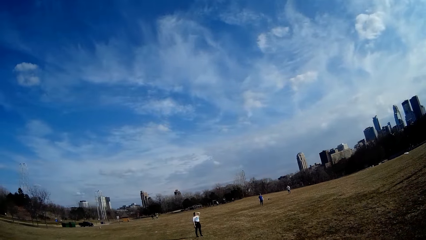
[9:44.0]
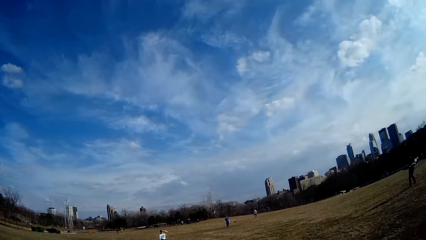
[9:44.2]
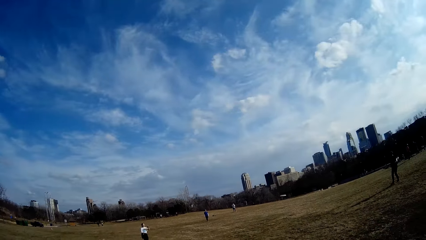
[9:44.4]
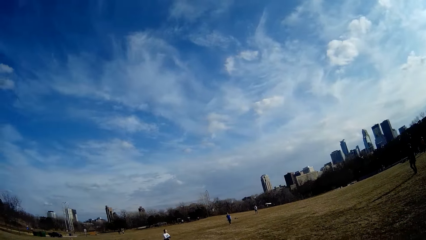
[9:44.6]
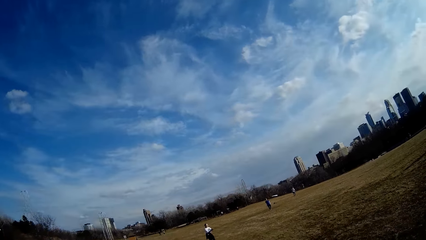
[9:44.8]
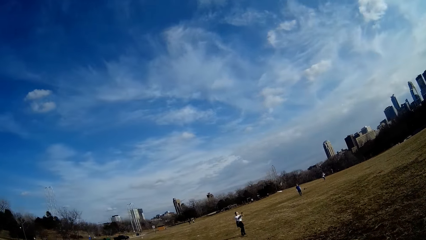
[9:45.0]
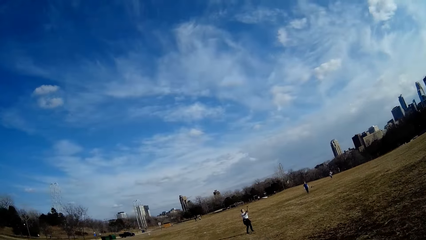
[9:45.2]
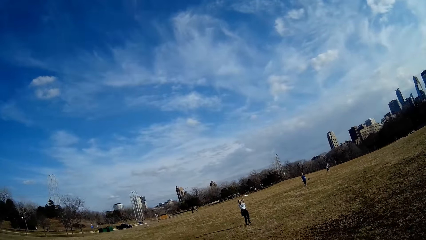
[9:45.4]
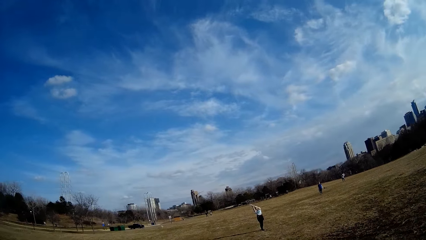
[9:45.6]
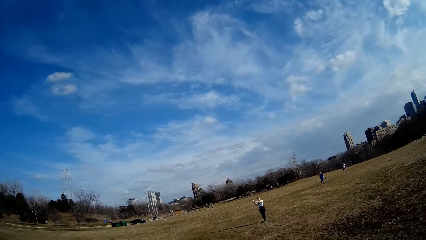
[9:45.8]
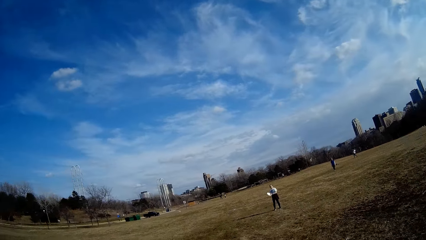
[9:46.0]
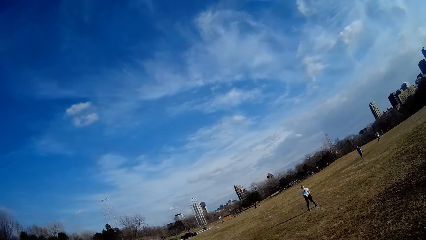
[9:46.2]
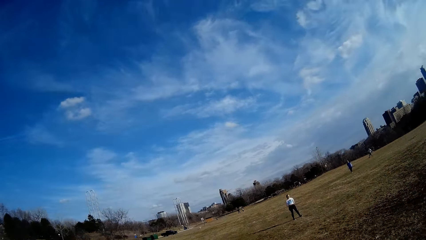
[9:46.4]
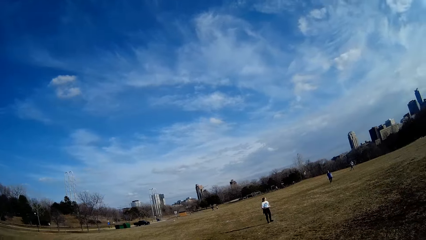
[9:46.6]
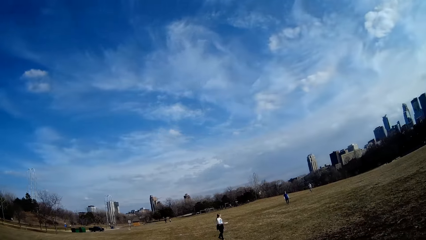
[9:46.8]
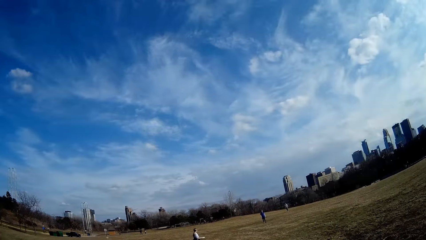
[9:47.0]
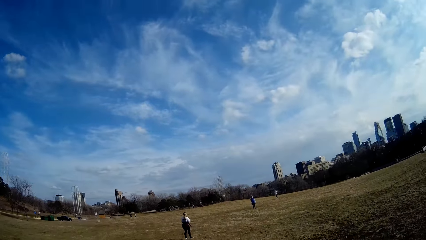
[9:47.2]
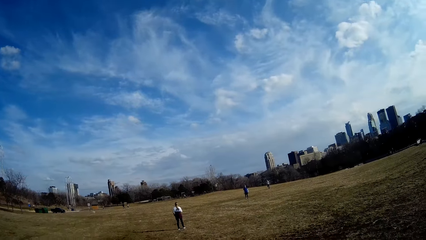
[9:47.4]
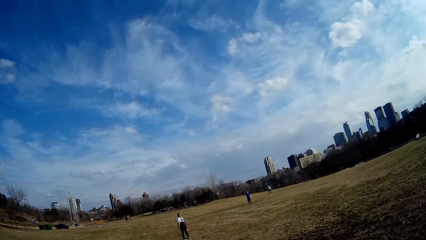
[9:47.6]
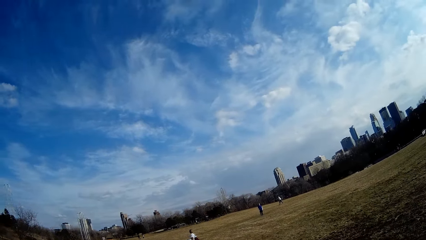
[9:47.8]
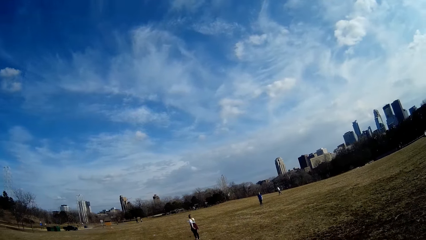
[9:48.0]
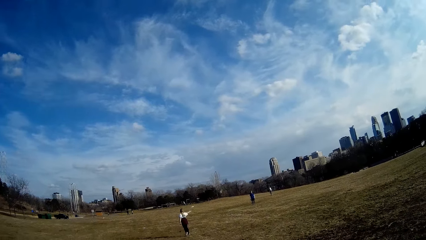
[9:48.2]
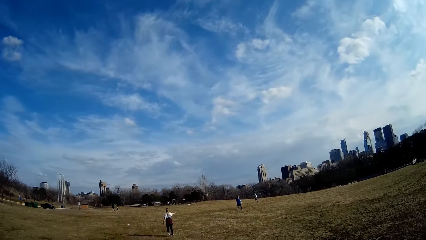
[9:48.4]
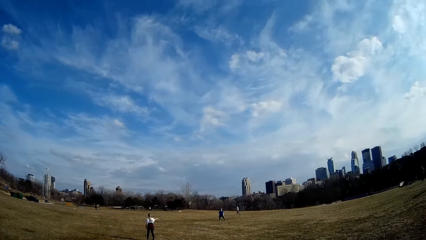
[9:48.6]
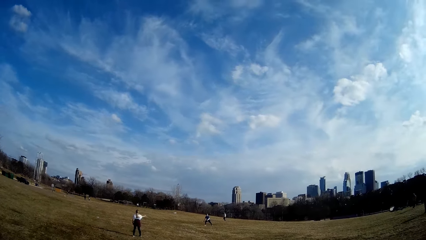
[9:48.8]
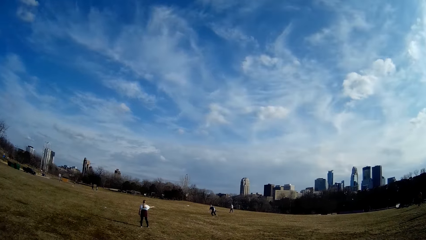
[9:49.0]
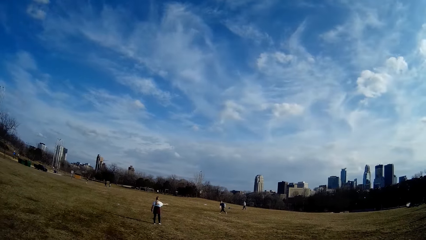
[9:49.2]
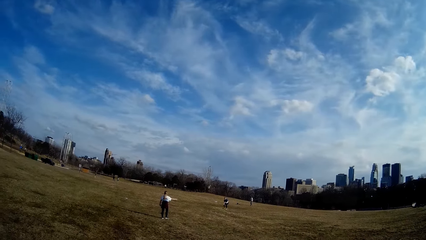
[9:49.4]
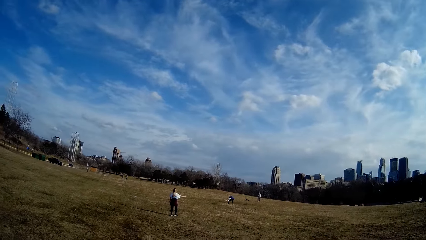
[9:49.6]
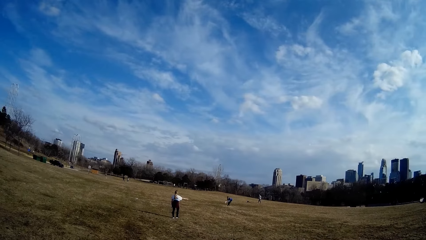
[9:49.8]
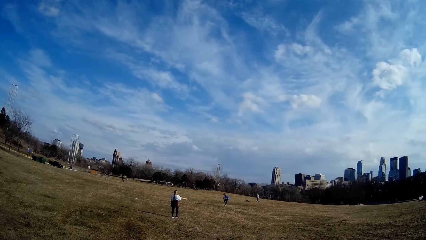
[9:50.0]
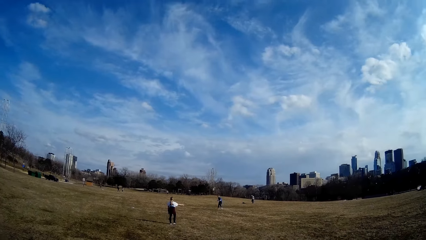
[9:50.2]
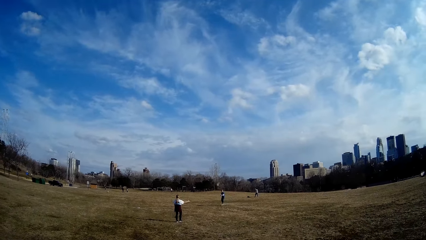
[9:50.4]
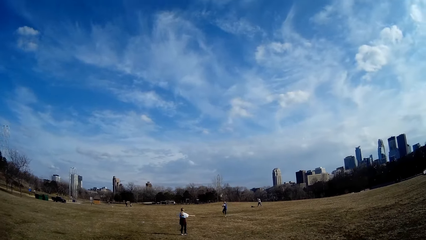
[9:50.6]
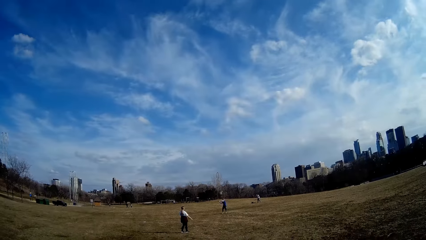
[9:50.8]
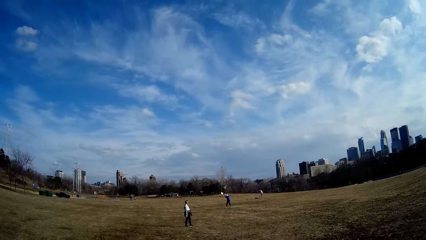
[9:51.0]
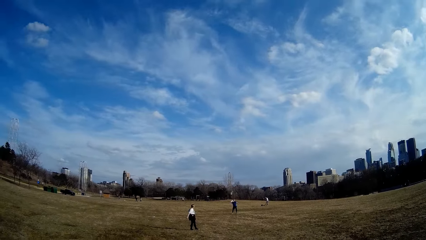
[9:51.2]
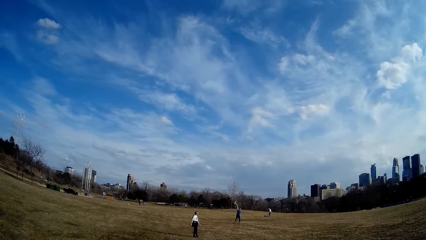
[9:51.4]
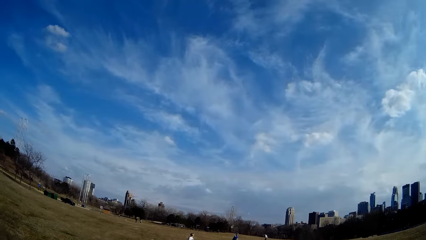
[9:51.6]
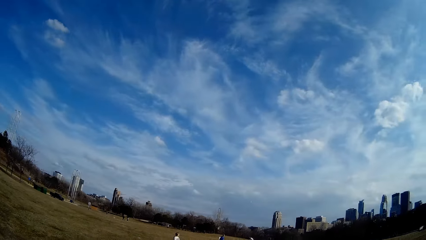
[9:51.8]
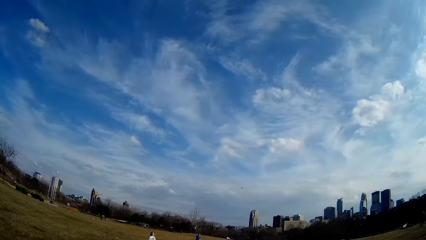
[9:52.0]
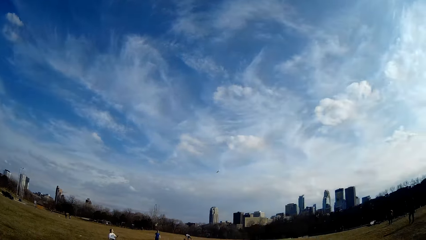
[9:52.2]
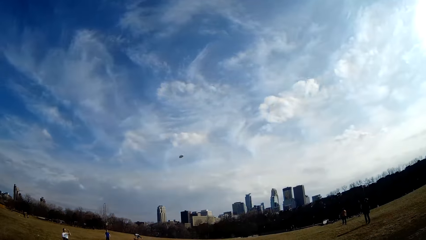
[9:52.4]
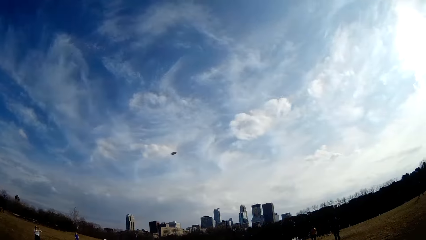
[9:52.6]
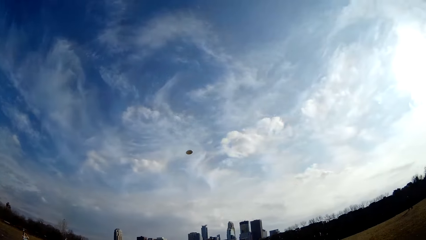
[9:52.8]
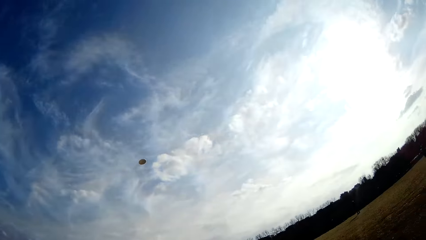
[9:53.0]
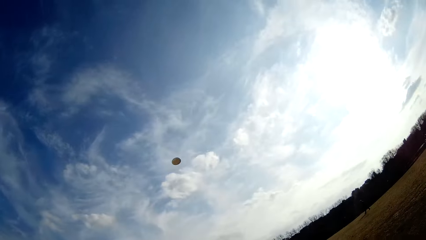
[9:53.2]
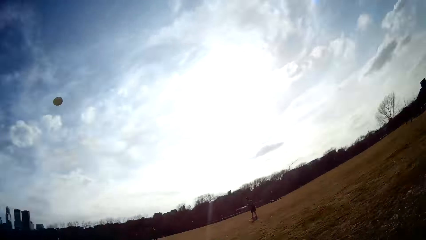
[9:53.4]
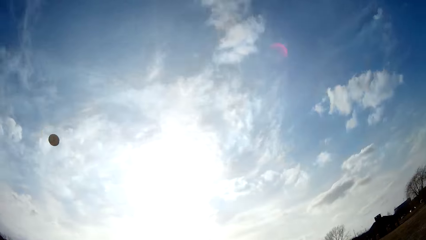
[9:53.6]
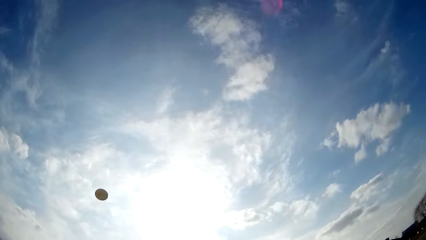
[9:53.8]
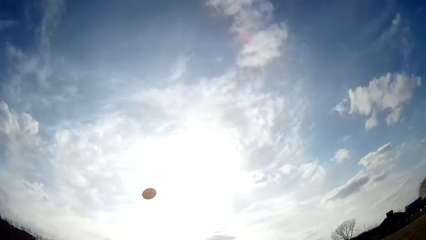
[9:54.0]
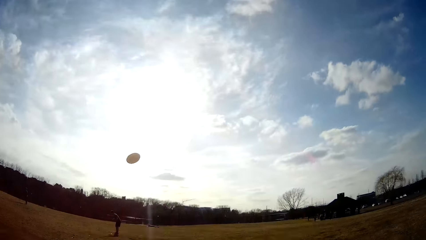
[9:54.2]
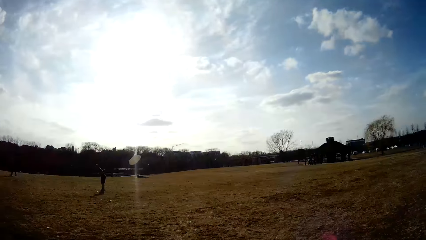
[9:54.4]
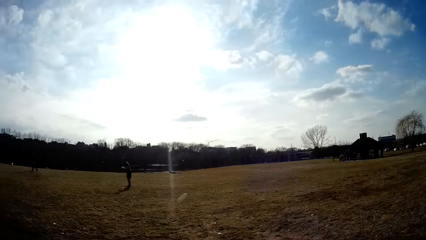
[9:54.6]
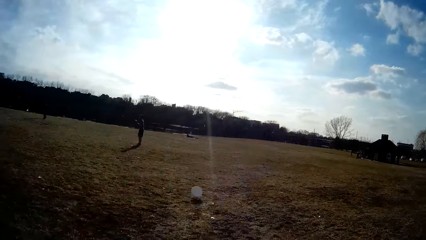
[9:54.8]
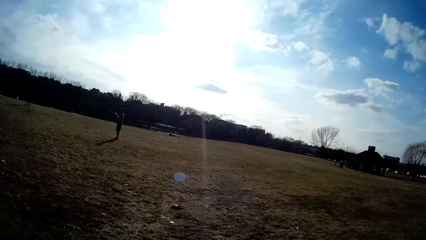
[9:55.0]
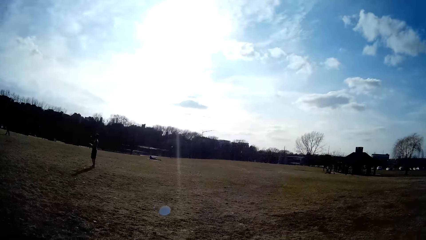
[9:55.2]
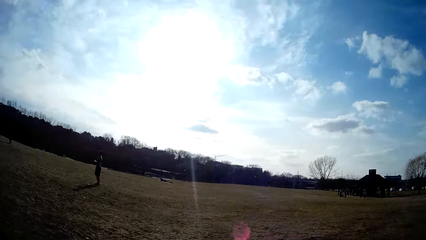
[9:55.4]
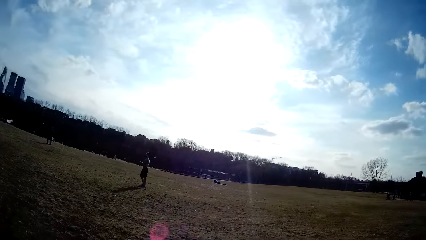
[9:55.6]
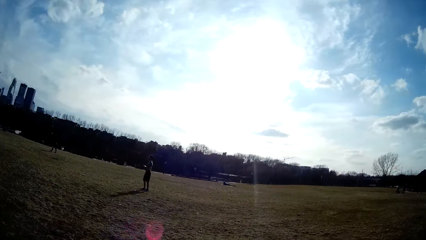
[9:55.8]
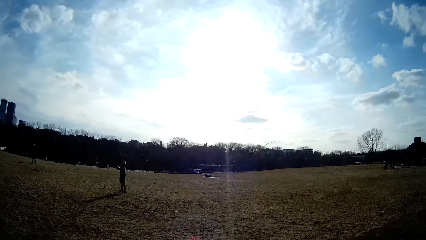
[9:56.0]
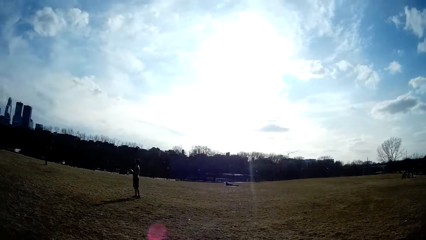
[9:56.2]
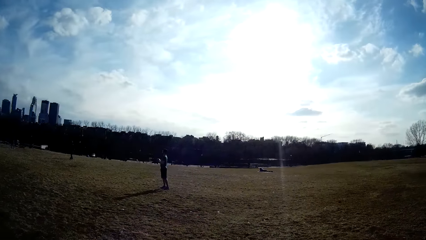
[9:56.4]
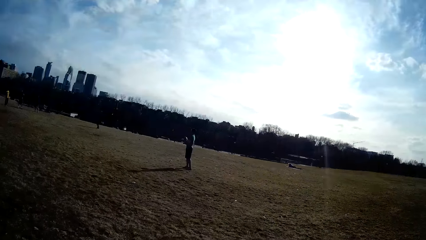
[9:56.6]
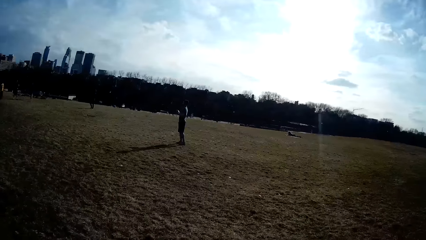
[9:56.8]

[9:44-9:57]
A woman catches the flying disc with both hands and throws the flying disc. A person plays handball with other persons on the playground. A man catches the flying disc and throws the flying disc.

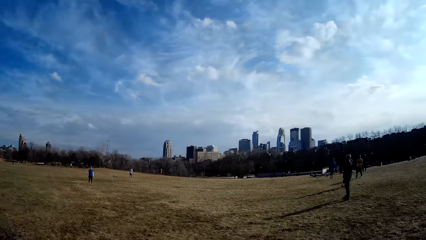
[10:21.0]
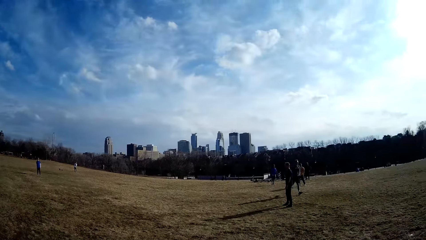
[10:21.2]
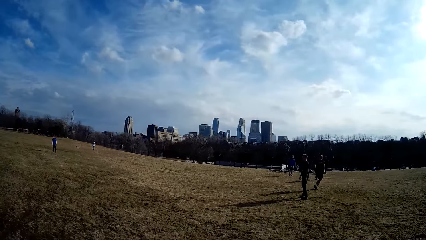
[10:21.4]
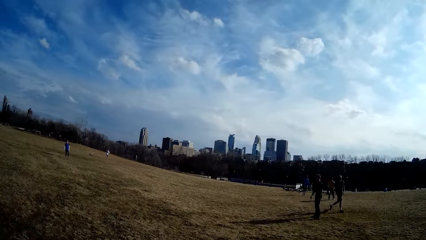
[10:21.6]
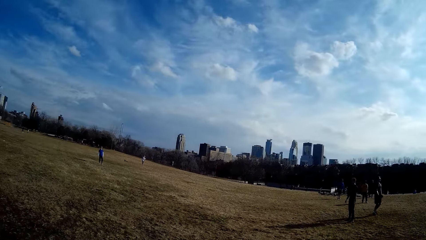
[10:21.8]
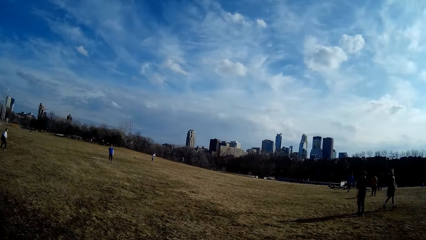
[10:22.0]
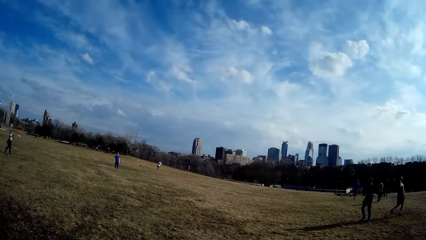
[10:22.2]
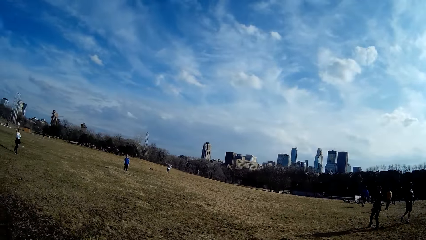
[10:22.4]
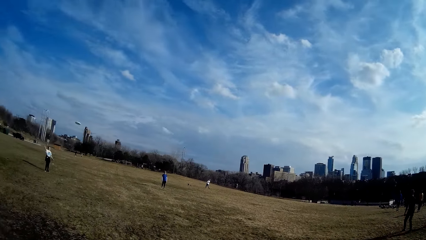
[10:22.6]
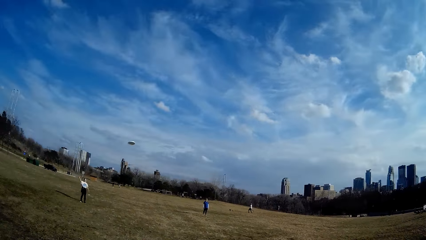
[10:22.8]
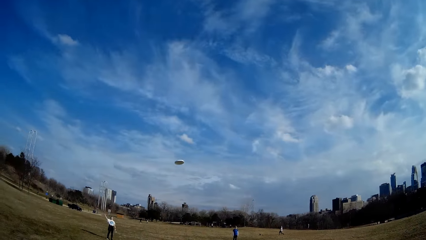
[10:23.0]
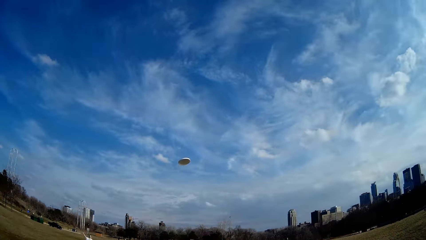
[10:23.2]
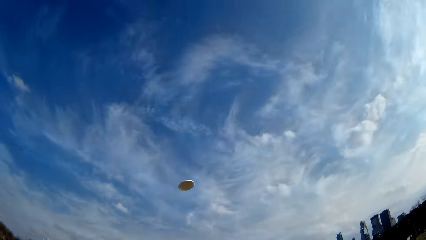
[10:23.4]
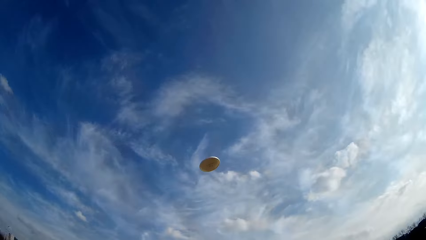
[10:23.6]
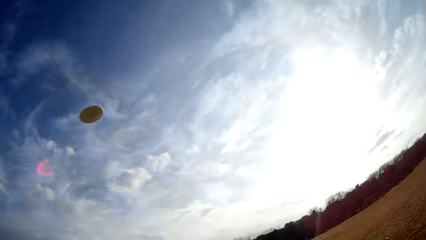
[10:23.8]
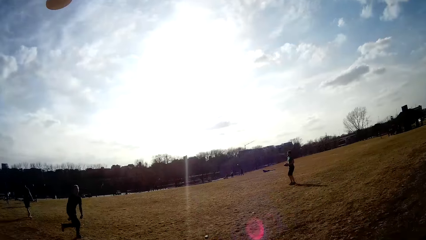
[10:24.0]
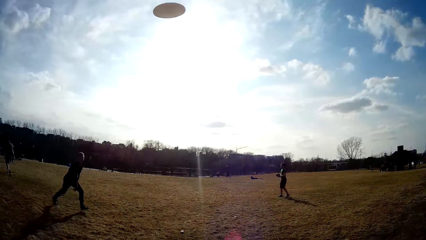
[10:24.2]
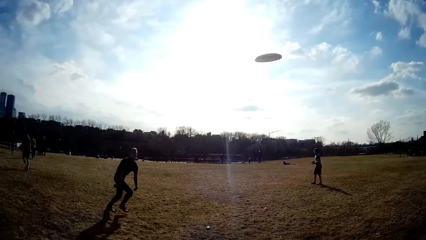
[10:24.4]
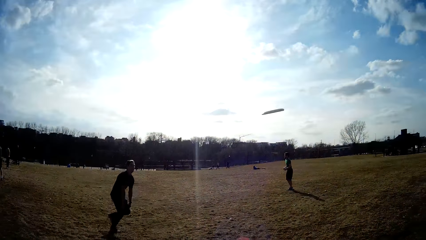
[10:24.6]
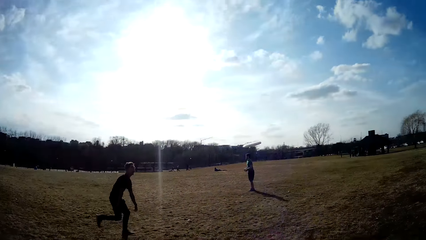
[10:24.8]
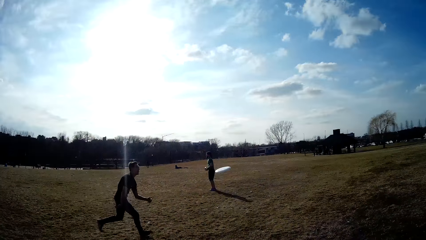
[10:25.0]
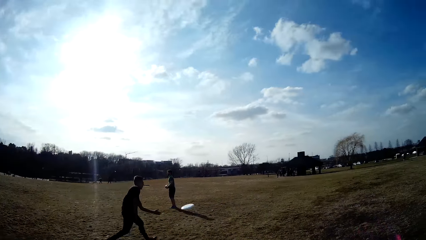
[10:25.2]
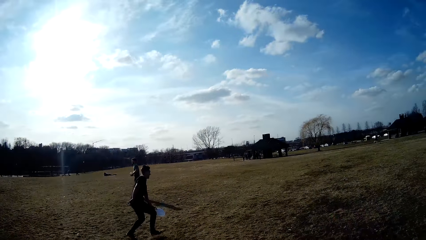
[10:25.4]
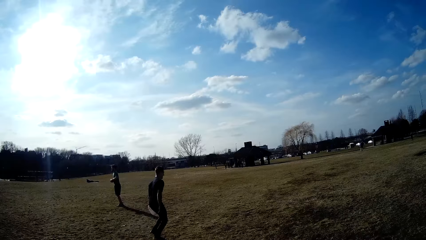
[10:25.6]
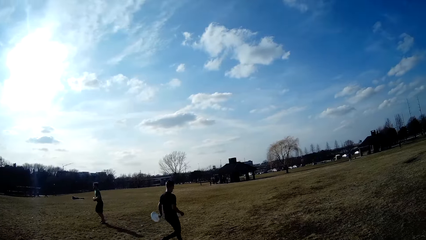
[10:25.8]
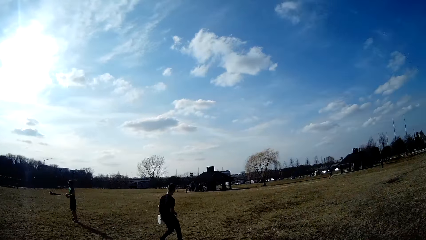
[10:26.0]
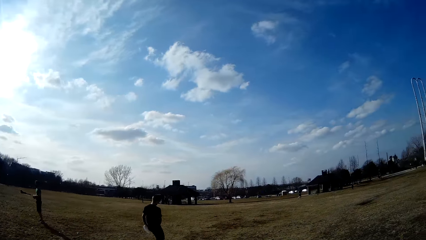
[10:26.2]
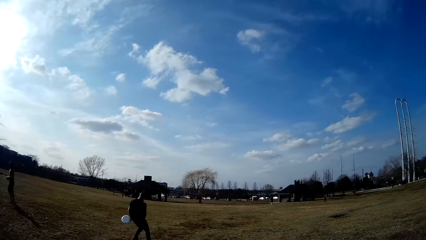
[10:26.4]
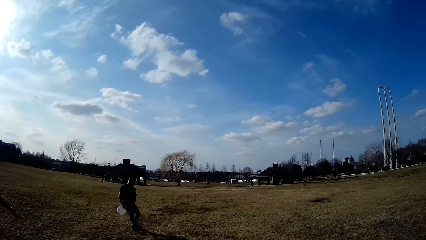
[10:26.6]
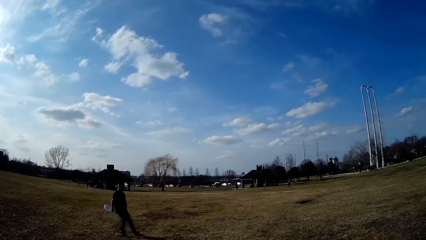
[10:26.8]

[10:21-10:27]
A woman throws the flying disc. The camera wearer looks around the playground. A man catches the flying disc.
